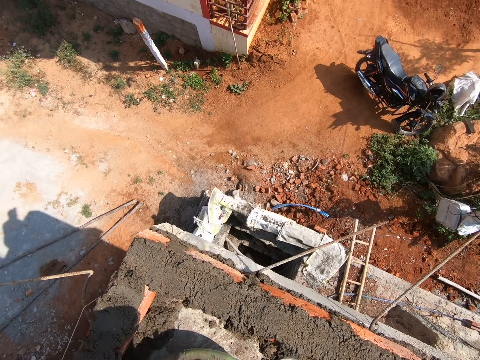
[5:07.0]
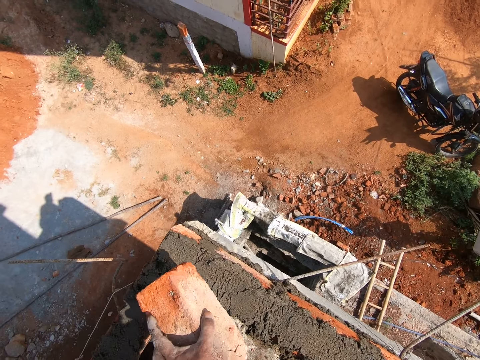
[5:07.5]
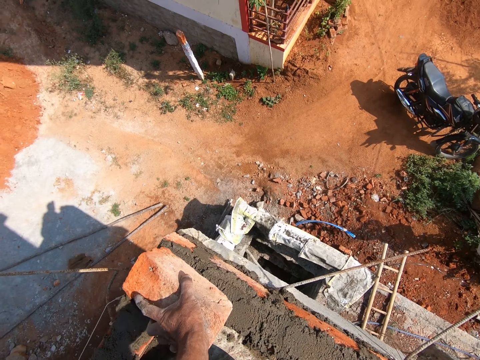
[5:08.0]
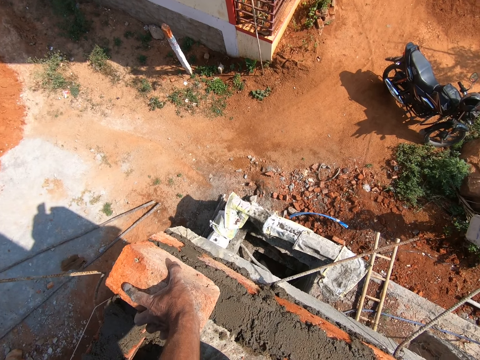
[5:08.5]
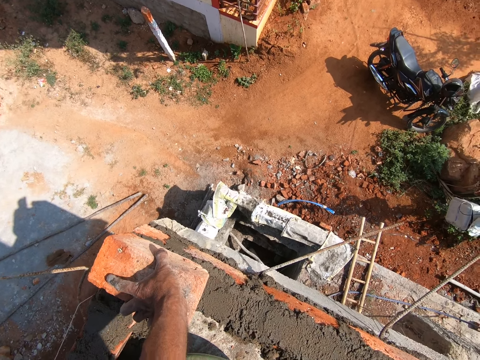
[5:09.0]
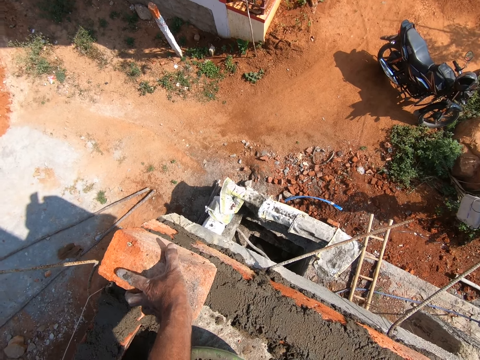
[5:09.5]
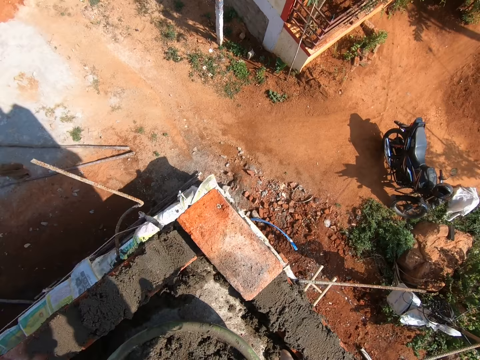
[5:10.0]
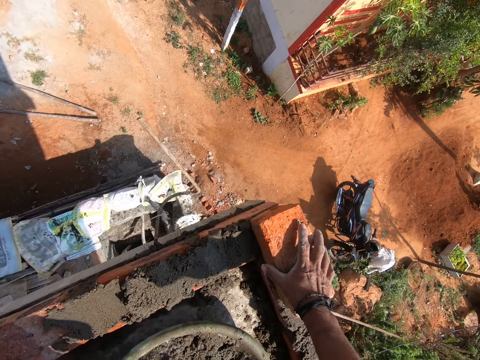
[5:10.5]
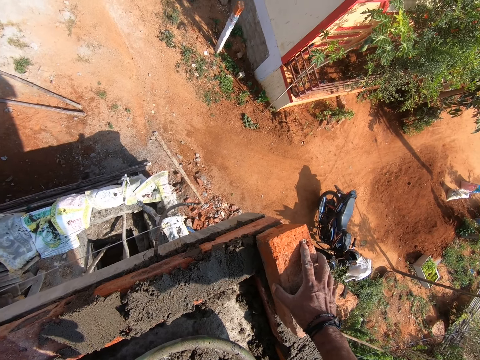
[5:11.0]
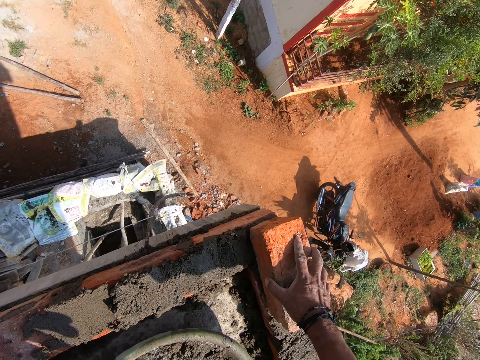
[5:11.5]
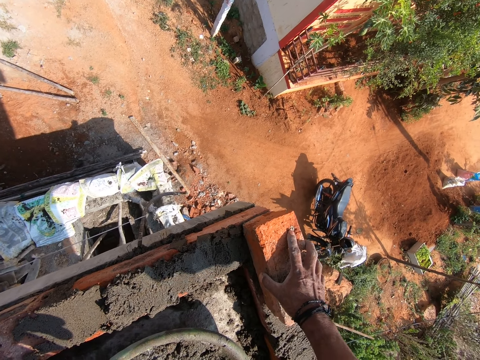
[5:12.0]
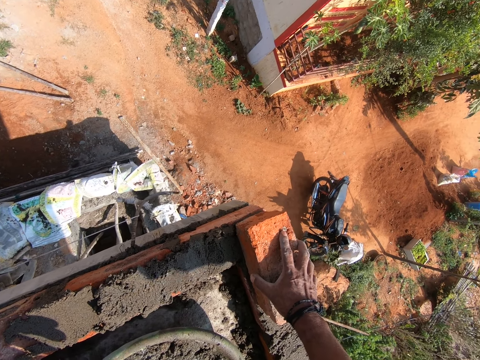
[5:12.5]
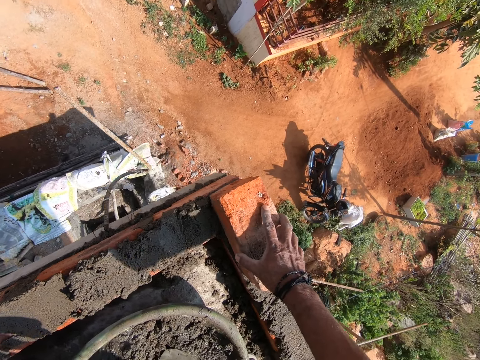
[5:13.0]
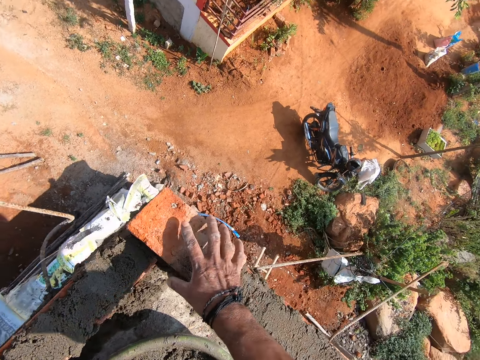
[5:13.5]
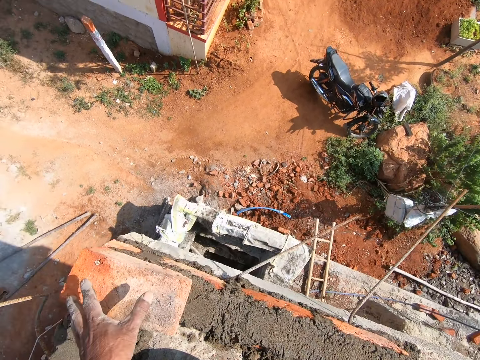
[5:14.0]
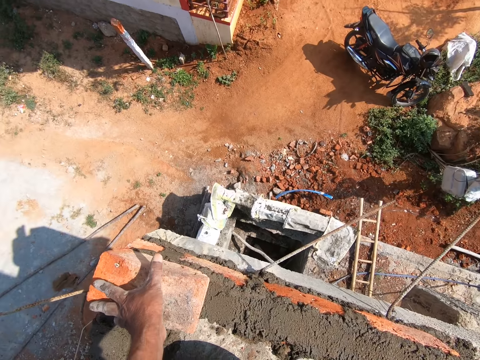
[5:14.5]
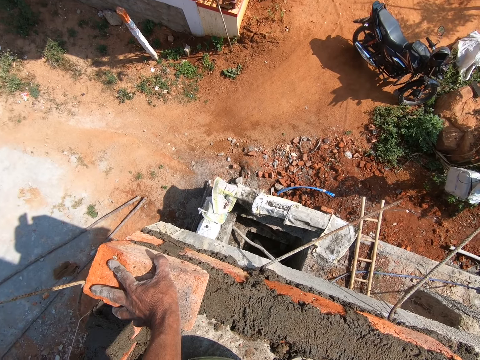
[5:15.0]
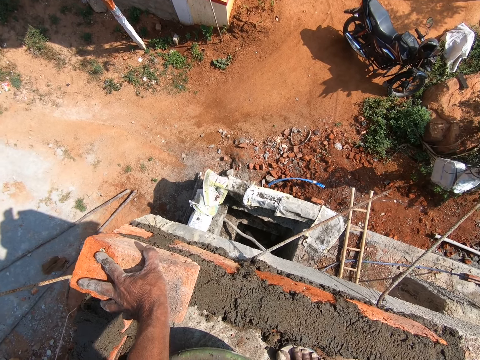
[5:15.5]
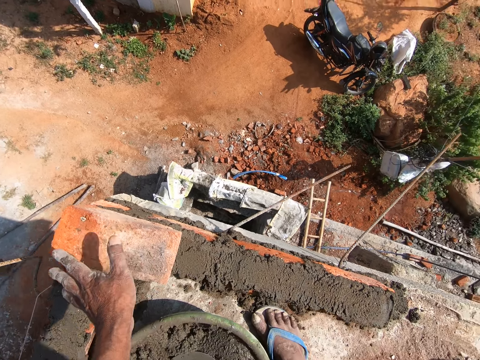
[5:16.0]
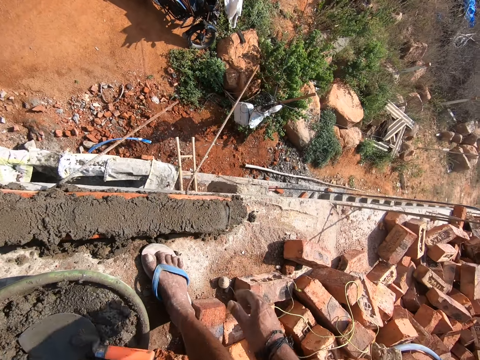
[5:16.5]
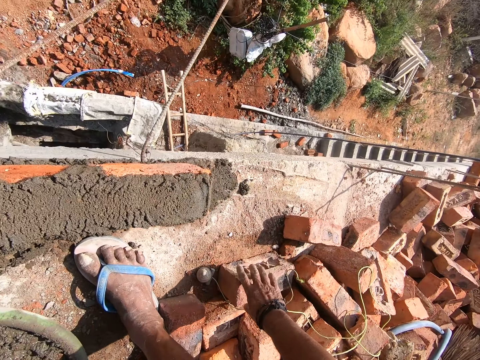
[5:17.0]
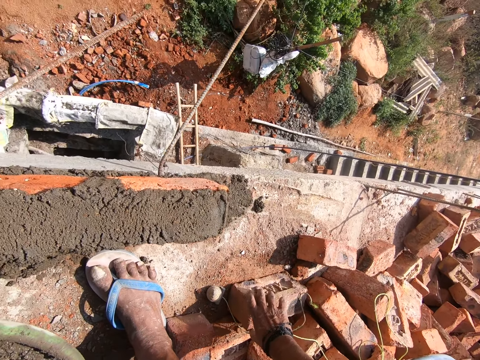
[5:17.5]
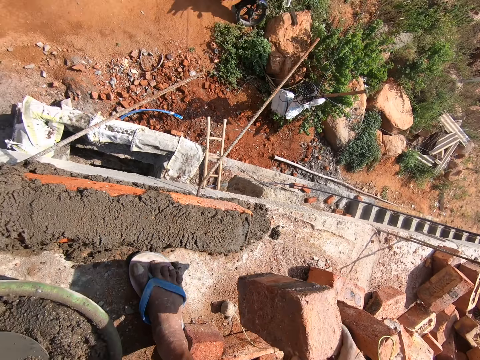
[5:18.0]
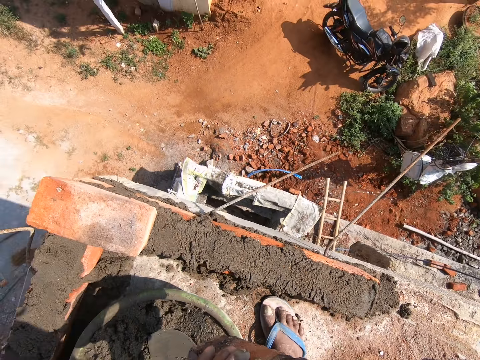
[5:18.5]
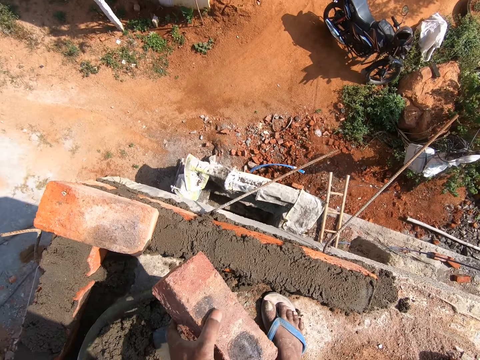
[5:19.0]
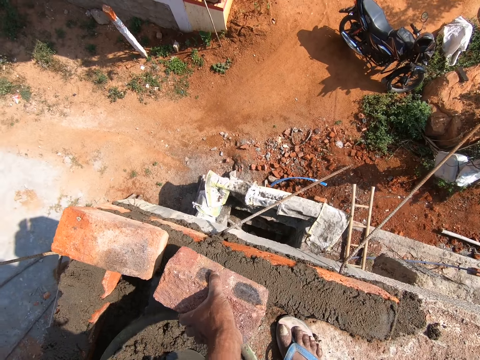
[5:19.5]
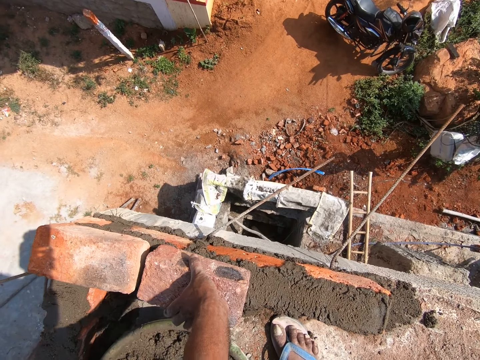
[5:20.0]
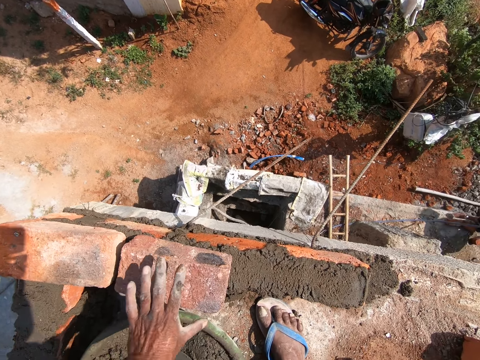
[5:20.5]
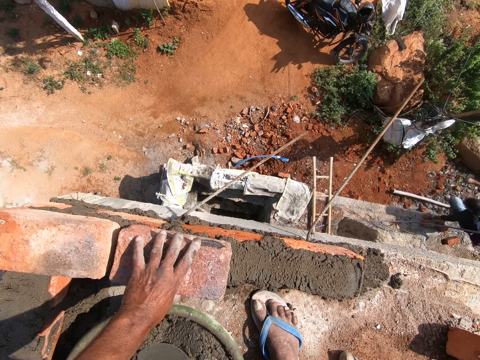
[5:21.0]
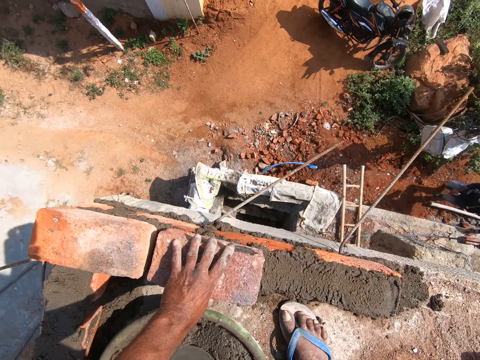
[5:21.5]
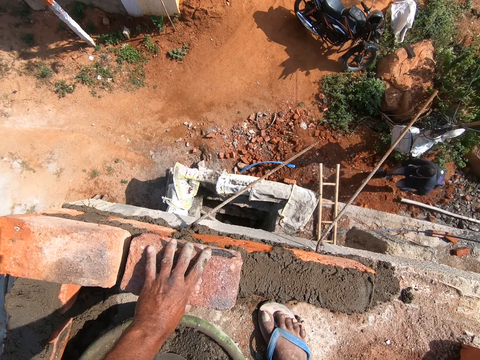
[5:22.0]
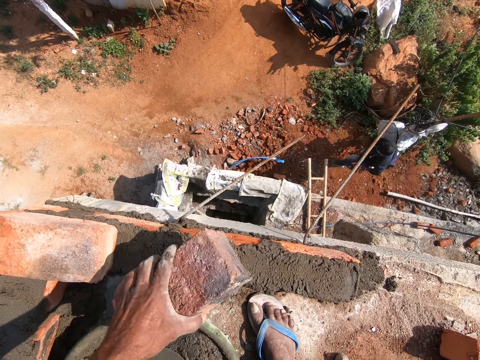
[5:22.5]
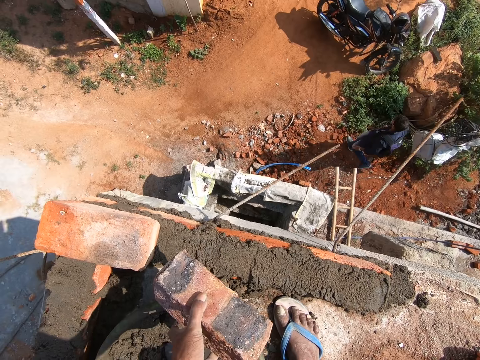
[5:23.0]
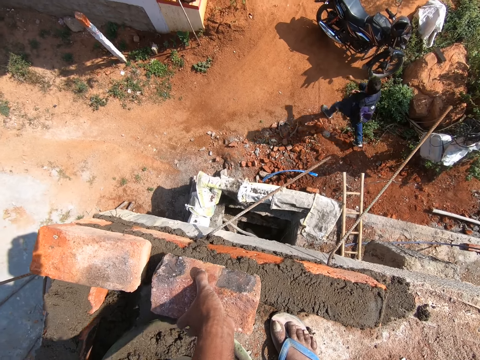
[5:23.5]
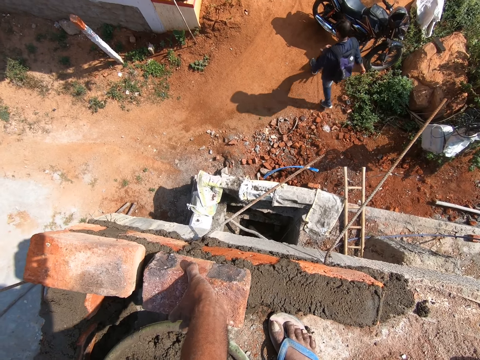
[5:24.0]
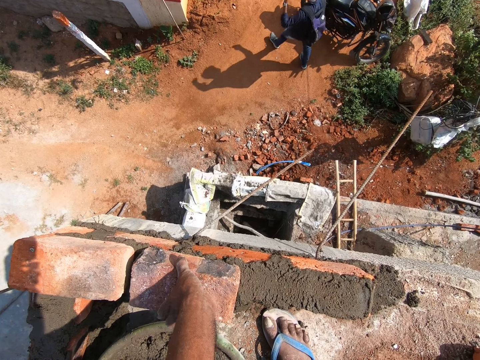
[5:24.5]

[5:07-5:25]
The camera wearer places the brick on the mortar. He adjusts the brick with his hand. He moves the brick with his left hand. He picks the brick from the floor. He places the brick on the mortar. He adjusts the brick with his hand. He turns the brick and places the brick on the mortar.

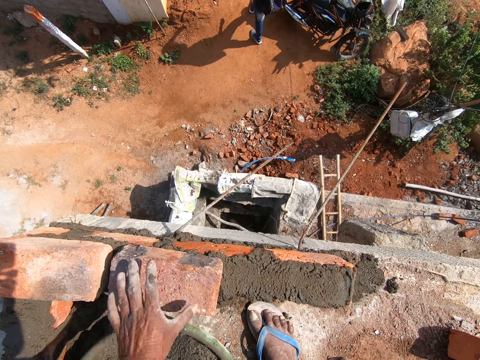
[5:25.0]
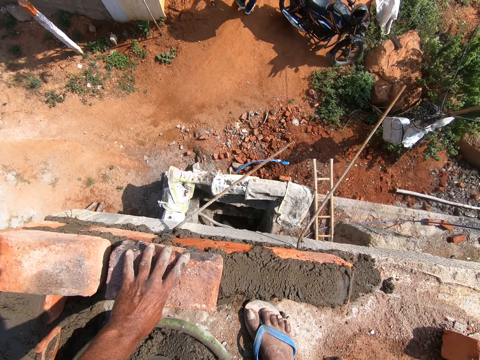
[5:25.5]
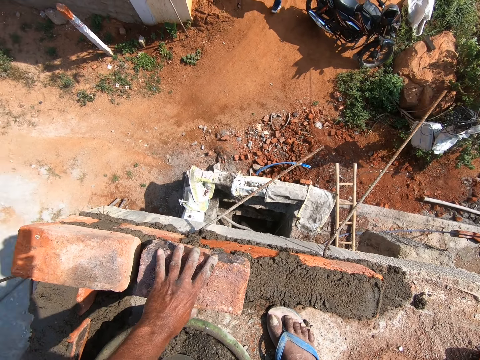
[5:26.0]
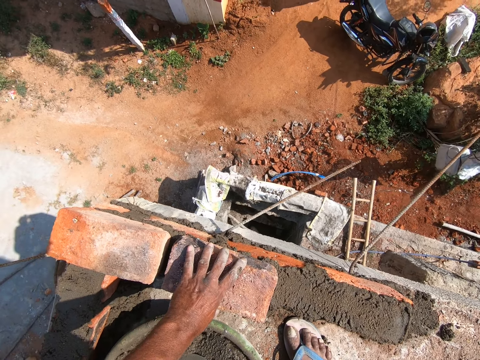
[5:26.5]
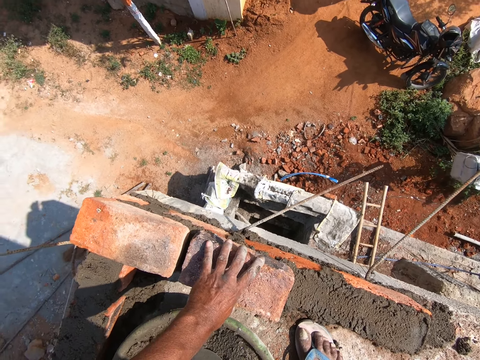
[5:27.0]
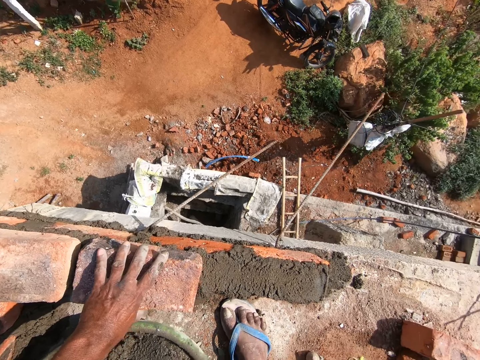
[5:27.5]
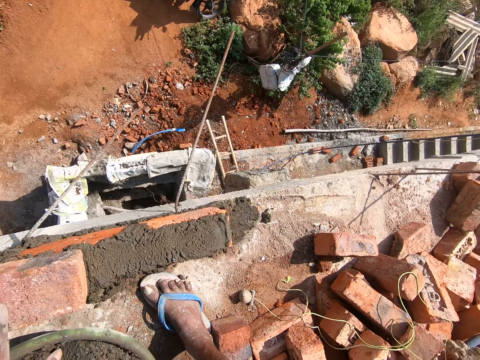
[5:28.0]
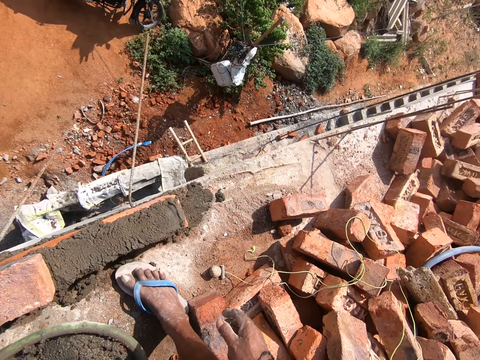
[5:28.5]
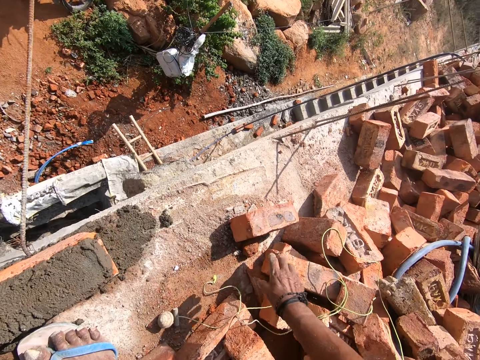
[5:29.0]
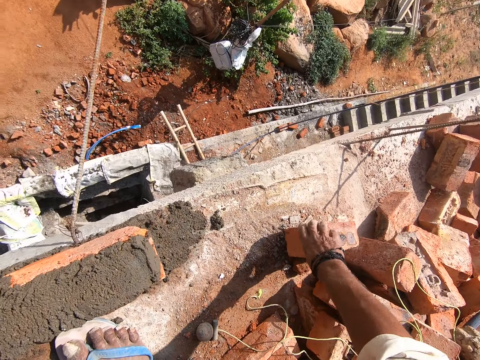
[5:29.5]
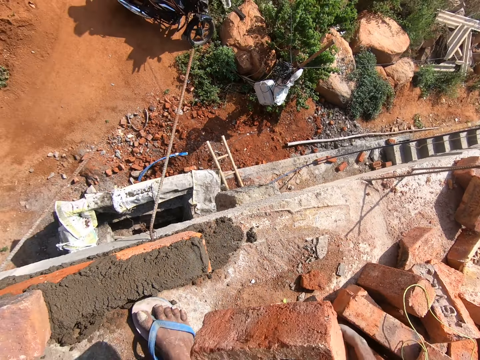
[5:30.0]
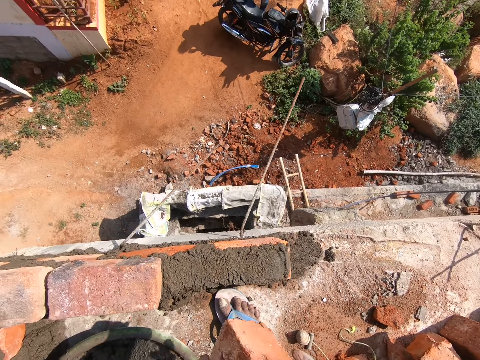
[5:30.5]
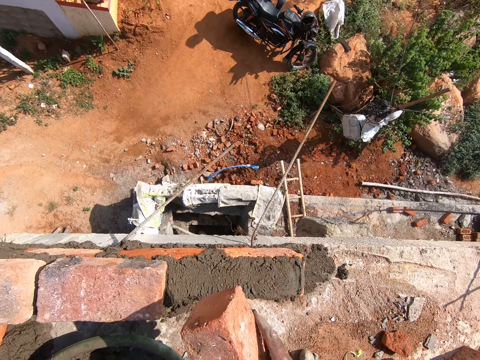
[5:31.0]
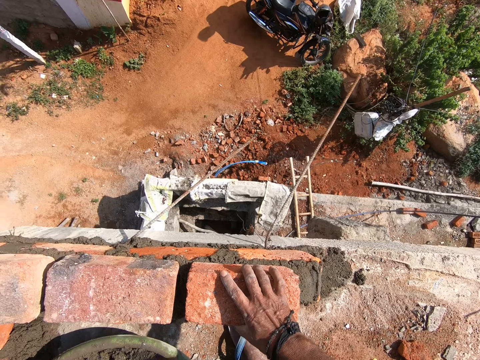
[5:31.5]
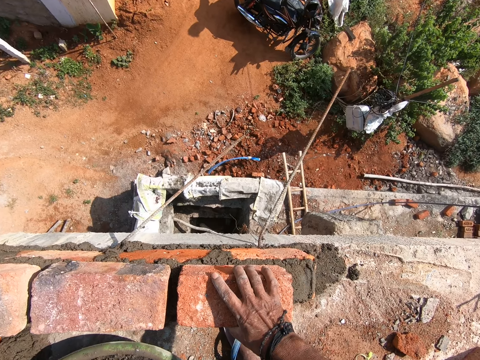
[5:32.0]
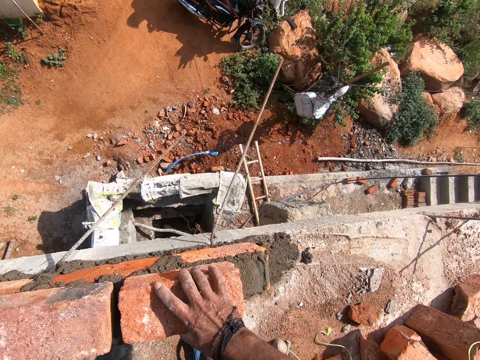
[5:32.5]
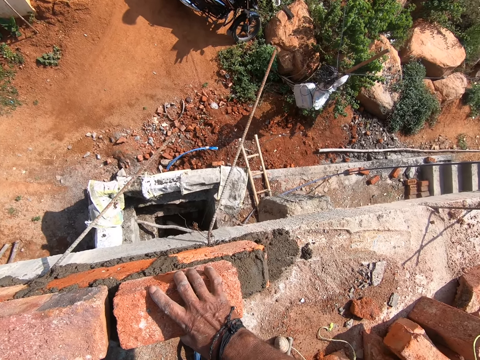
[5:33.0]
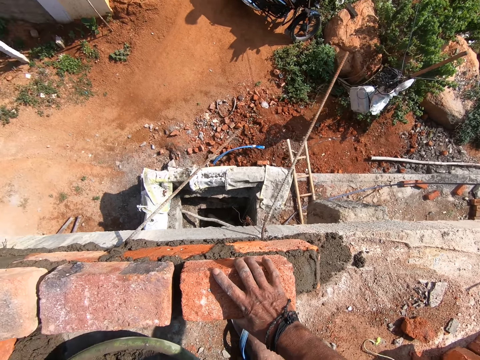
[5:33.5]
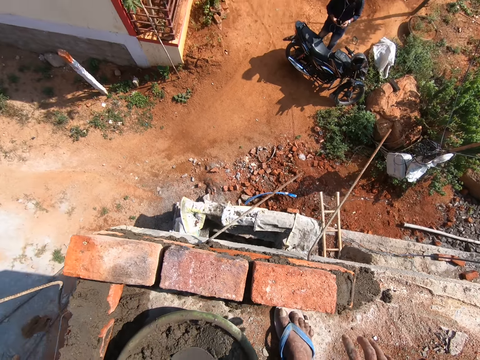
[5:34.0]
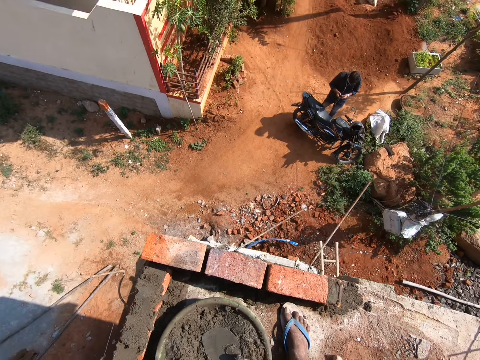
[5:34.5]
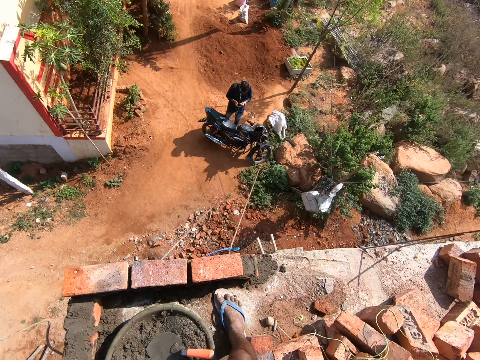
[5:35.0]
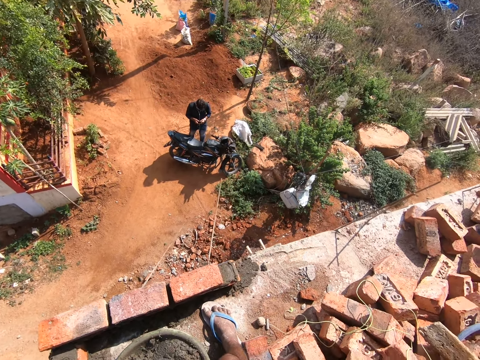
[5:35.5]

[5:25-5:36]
The camera wearer picks the brick from the floor. They place the brick on the mortar.
